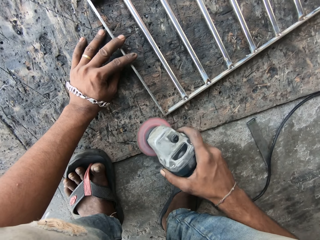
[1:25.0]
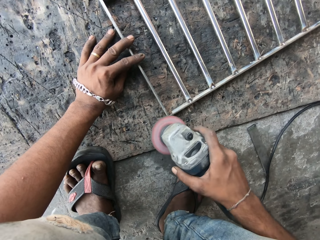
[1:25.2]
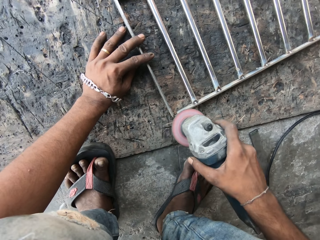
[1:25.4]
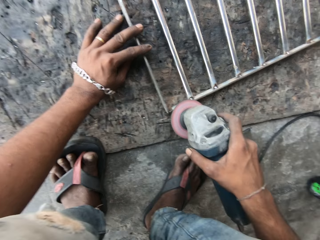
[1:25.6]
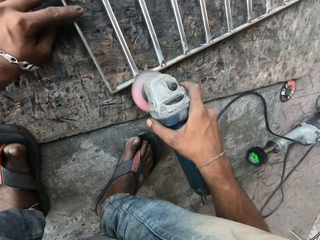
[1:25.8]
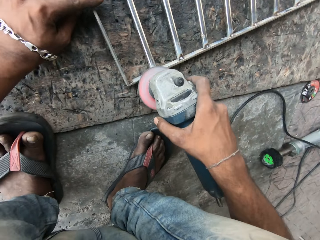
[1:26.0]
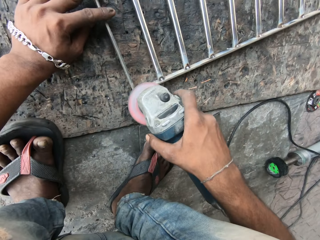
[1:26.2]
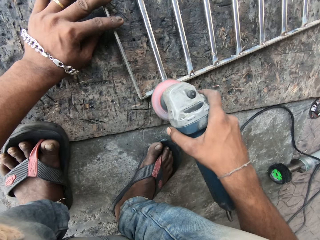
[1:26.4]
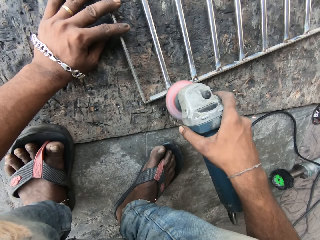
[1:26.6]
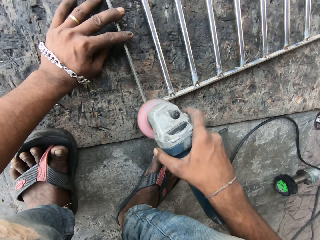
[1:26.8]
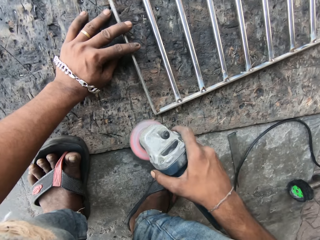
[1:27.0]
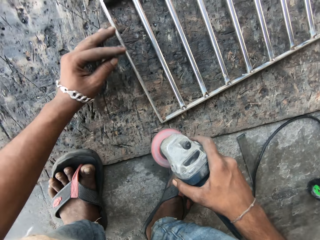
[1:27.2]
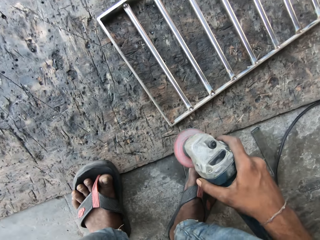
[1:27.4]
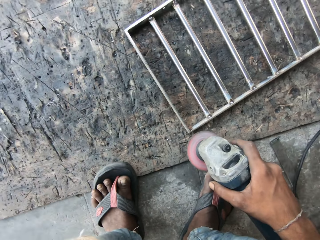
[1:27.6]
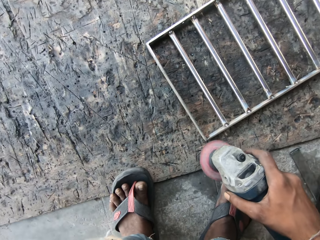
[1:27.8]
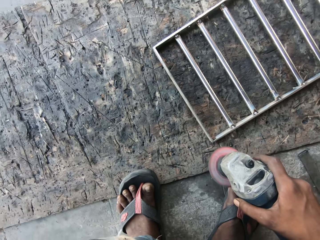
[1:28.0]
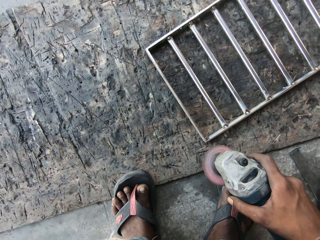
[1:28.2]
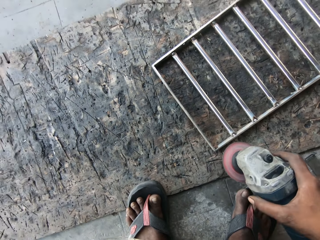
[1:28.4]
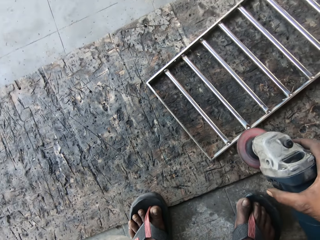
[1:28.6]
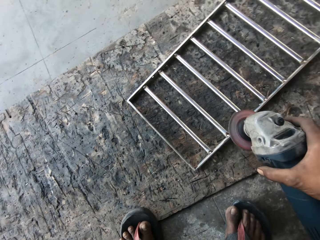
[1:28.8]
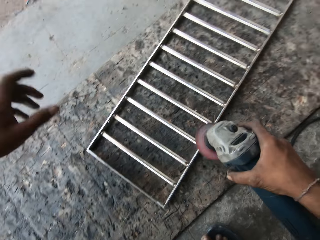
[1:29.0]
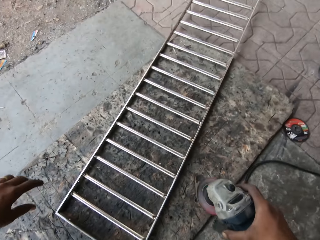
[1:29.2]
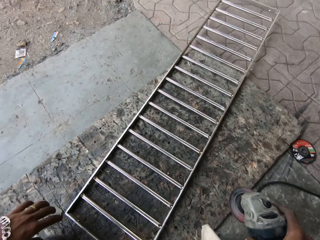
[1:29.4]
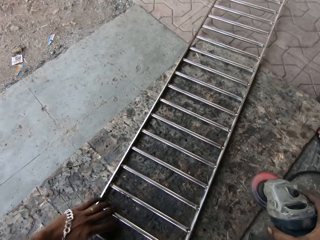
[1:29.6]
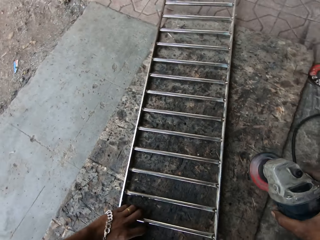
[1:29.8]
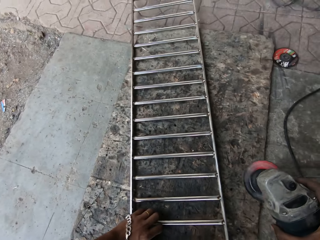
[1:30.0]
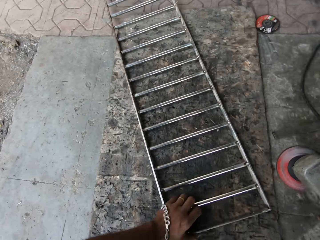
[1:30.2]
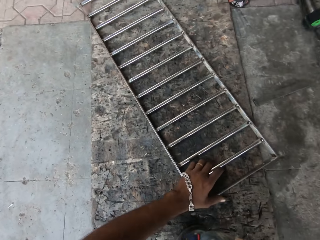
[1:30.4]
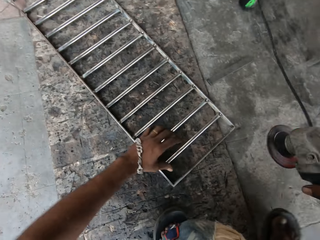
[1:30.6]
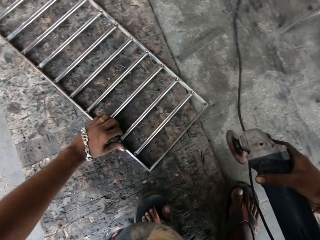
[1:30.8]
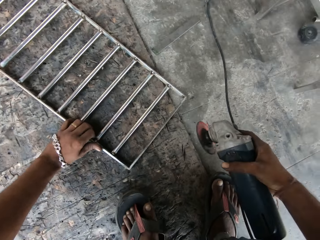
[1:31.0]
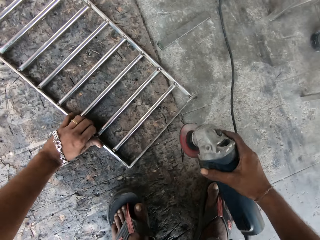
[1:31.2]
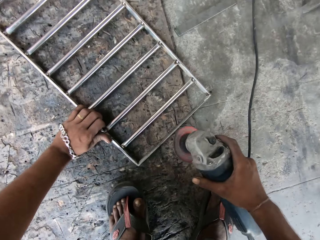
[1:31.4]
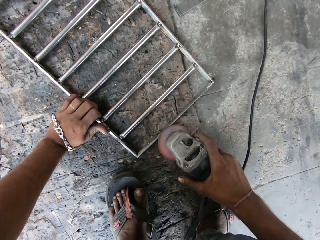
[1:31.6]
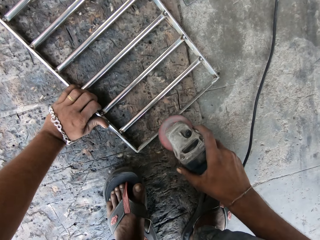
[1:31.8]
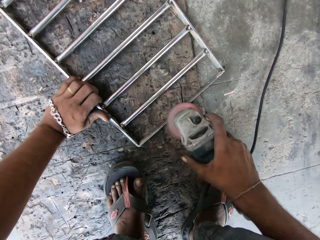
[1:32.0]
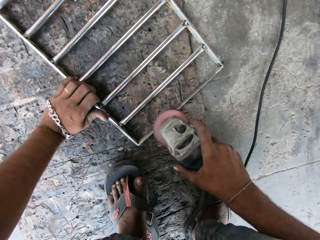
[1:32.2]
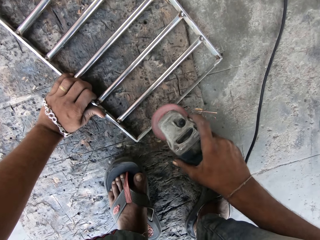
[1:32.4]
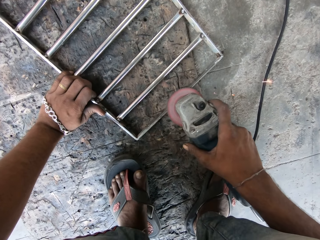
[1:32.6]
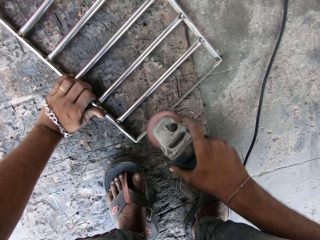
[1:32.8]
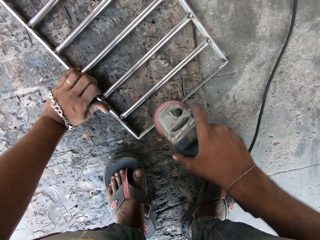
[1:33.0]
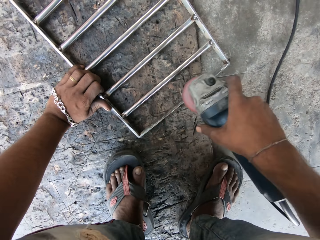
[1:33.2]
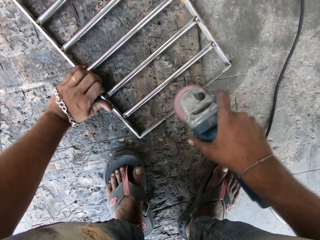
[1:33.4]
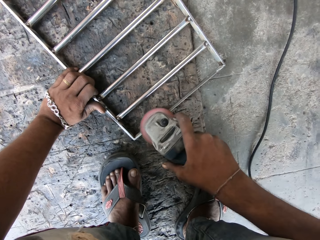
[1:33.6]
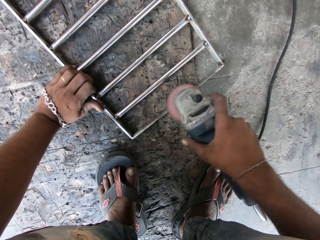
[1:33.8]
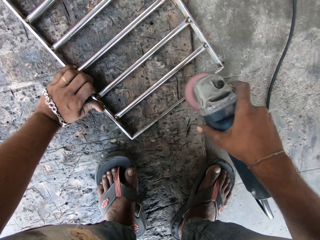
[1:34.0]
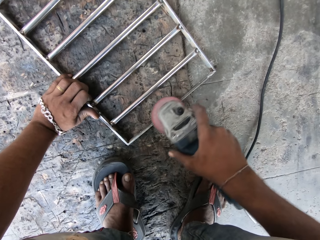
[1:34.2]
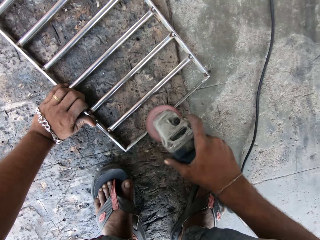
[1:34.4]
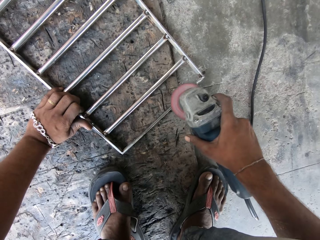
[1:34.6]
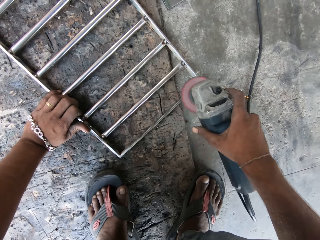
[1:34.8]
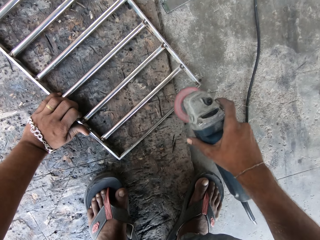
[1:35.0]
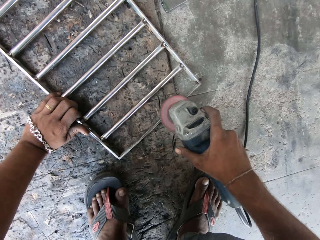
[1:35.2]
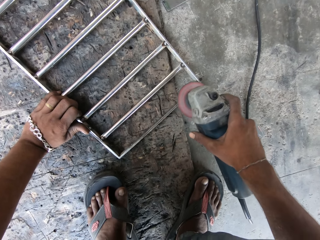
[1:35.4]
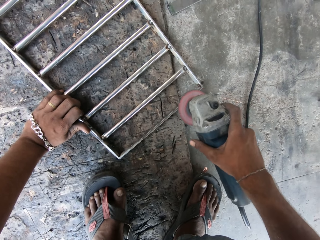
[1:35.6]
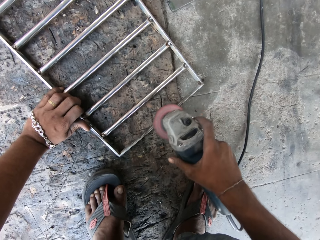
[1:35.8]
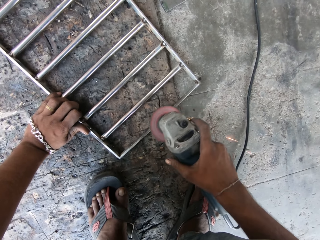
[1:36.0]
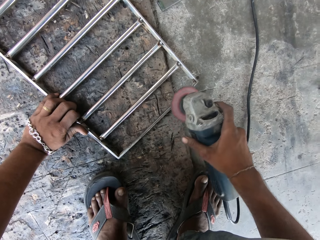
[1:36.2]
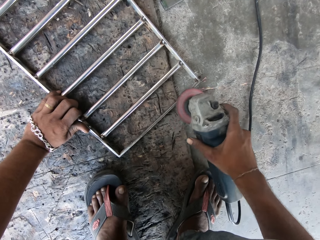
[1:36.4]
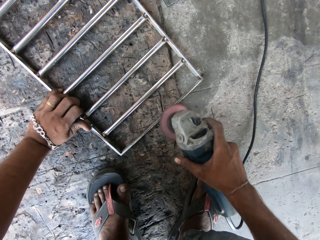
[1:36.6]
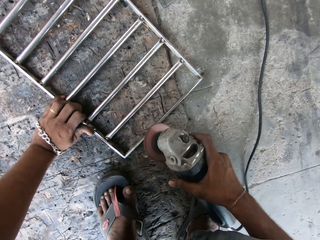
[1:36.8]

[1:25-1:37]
The camera wearer moves his left hand towards his head. He puts his left hand on the metallic baluster on the floor. He moves the metallic baluster on the floor with his left hand. He polishes the metallic baluster on the floor with the angle grinder in his right hand.

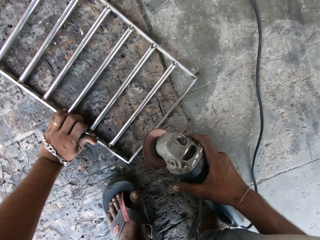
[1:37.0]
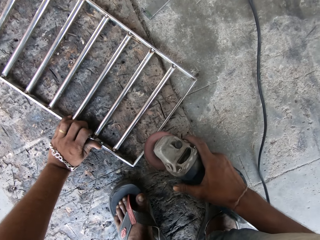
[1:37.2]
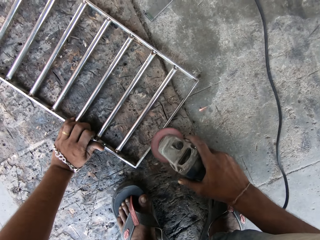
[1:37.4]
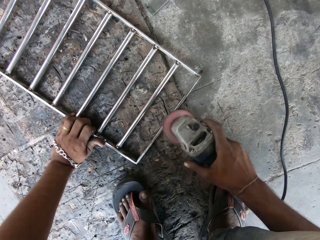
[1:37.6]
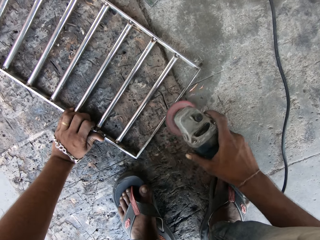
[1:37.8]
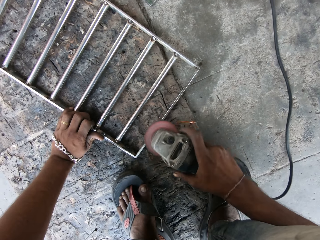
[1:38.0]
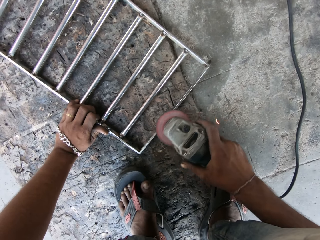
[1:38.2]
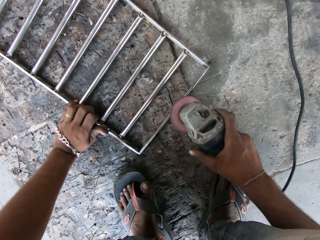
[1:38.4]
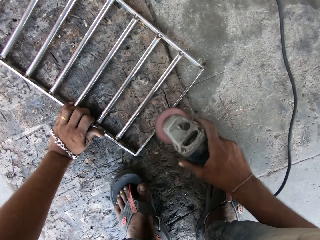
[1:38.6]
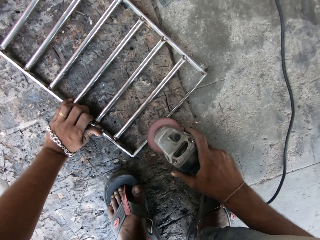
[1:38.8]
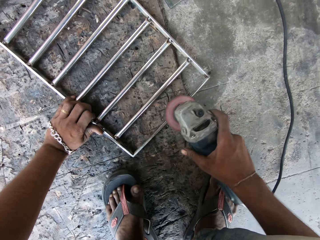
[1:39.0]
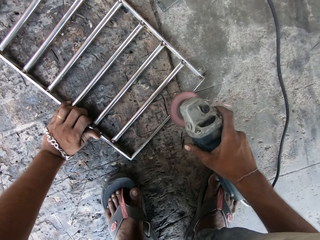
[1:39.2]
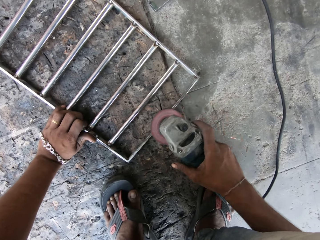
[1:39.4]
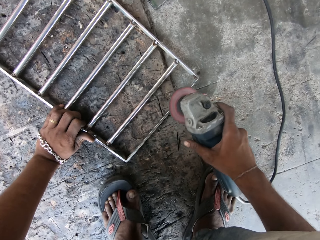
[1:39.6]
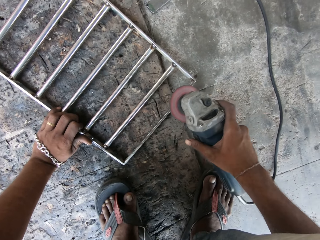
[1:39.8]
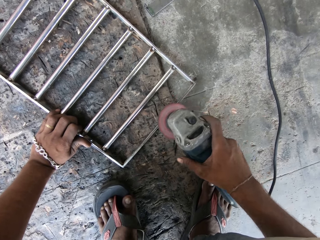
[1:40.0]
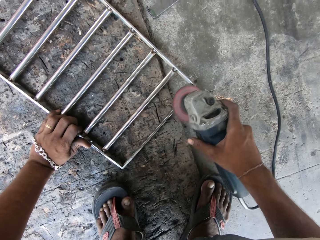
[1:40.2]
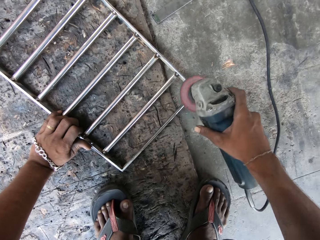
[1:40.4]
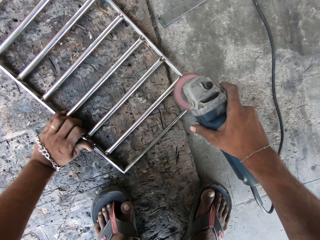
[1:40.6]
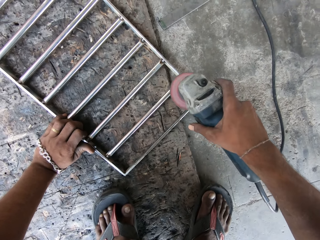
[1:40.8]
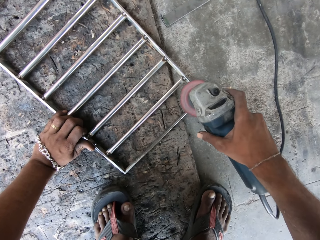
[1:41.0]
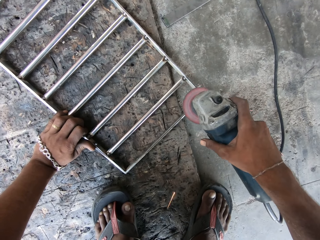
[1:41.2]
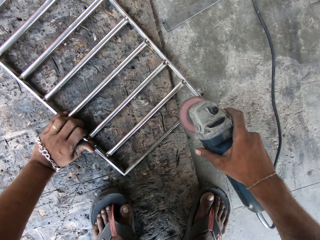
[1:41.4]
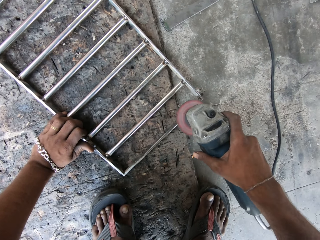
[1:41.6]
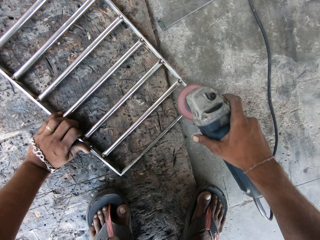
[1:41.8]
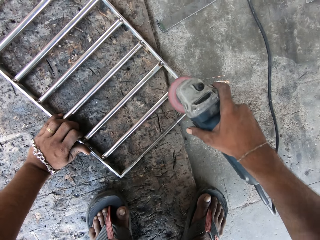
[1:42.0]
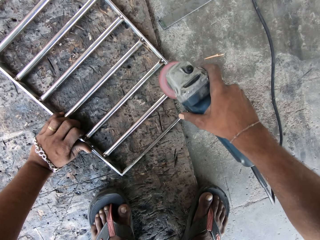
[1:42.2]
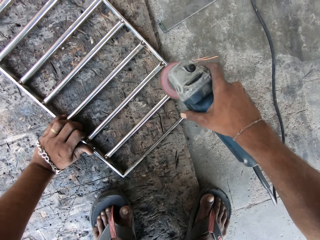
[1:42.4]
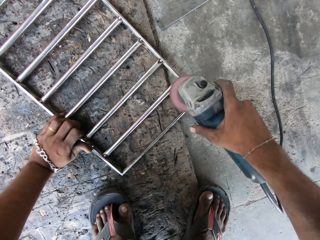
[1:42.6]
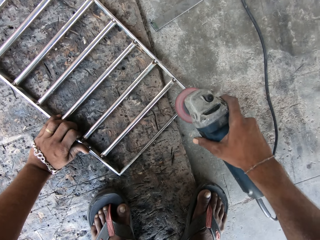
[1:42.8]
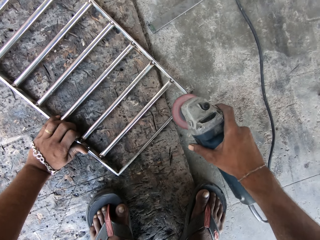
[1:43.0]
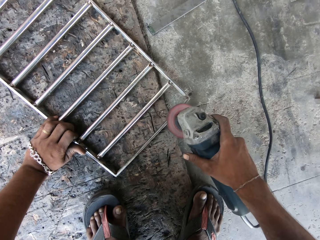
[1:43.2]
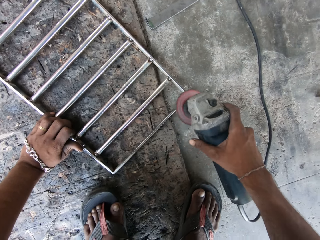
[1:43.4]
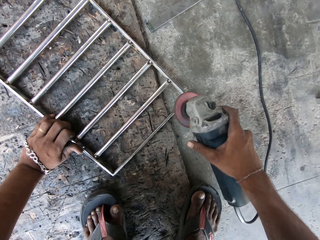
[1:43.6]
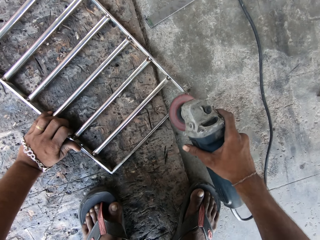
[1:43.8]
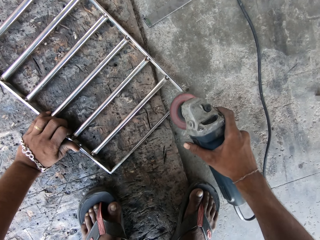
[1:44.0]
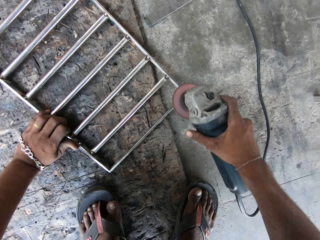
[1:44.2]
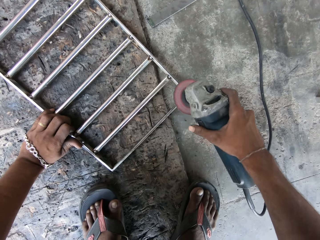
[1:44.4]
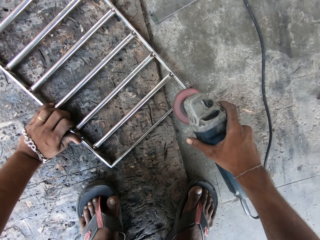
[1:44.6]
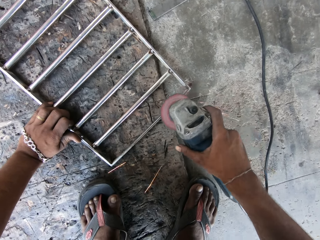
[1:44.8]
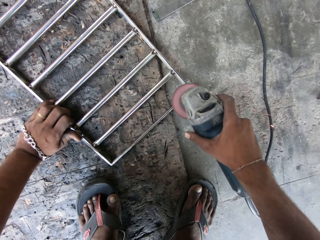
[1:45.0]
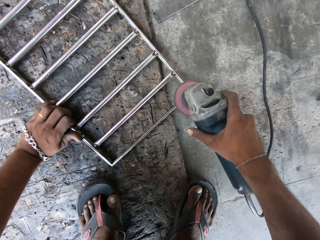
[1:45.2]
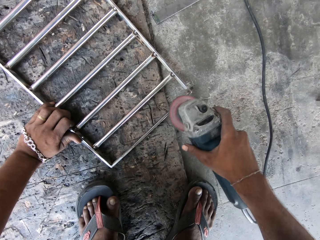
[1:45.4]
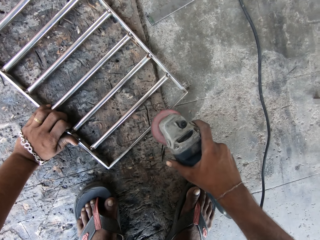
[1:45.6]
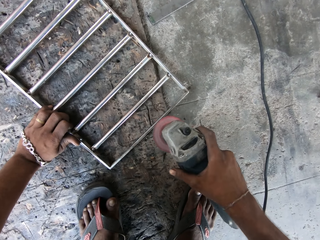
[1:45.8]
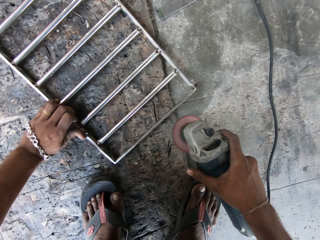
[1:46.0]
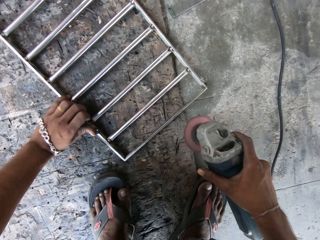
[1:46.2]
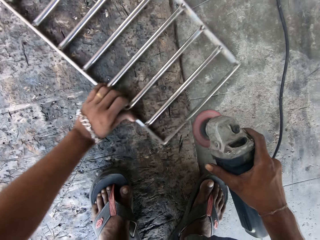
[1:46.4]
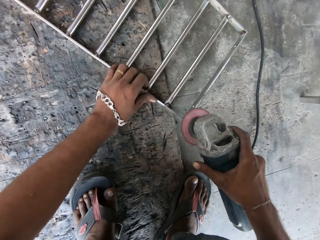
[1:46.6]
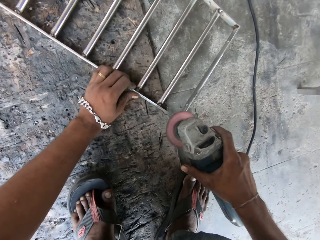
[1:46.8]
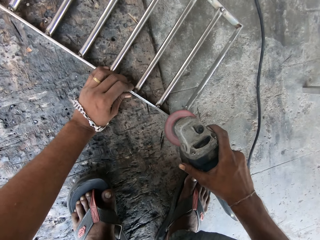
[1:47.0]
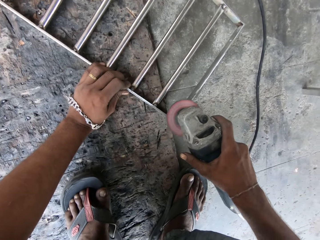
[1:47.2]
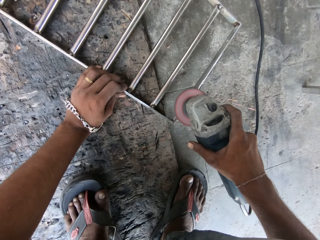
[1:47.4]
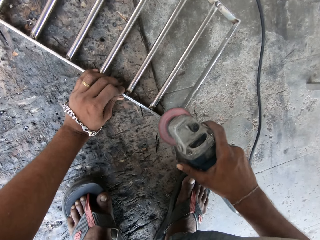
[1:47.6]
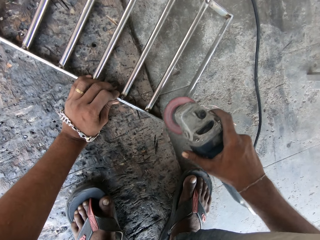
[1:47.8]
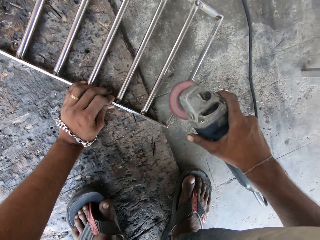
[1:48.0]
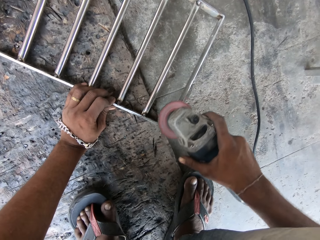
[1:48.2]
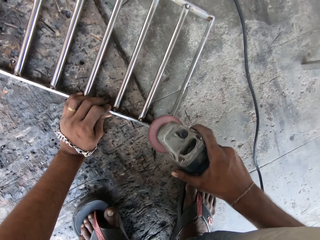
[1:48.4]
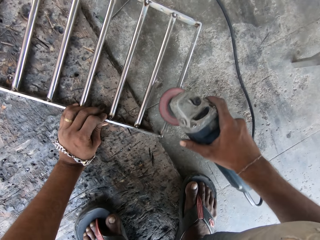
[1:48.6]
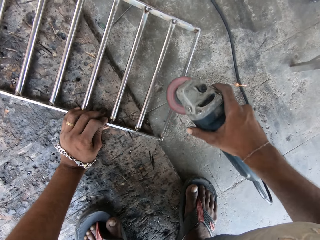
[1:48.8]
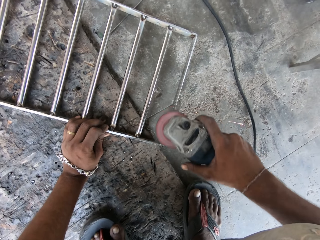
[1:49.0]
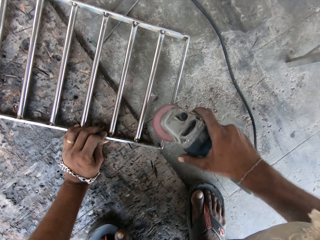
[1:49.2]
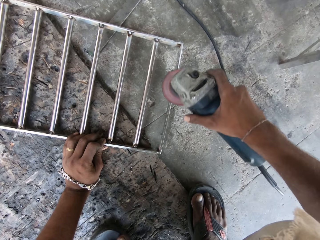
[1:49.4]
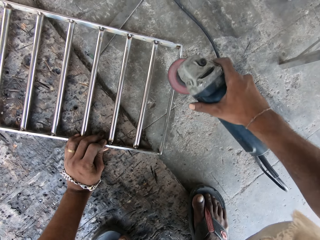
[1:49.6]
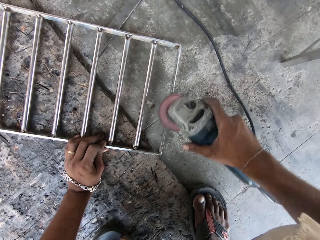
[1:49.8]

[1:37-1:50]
The camera wearer moves the metallic baluster on the floor with his left hand. He polishes the metallic baluster on the floor with the angle grinder in his right hand.
